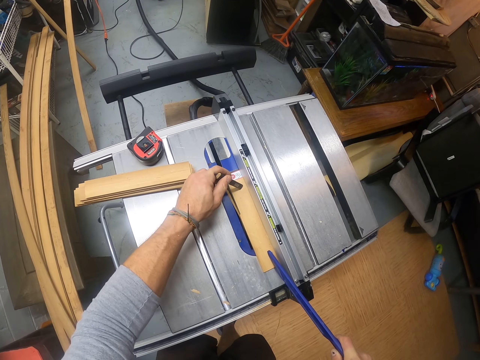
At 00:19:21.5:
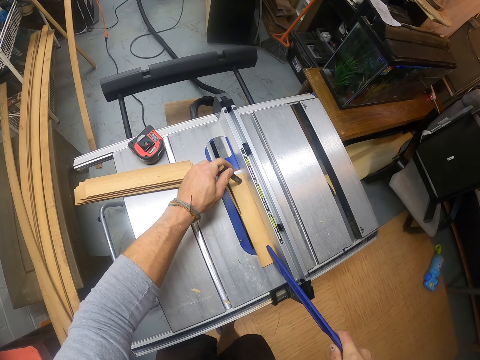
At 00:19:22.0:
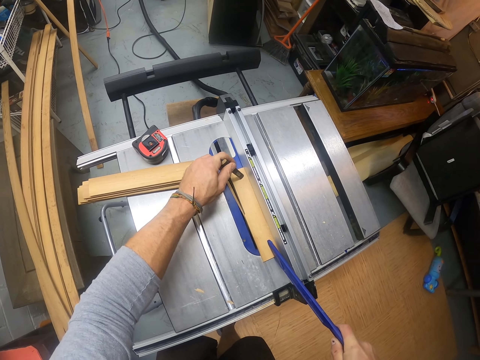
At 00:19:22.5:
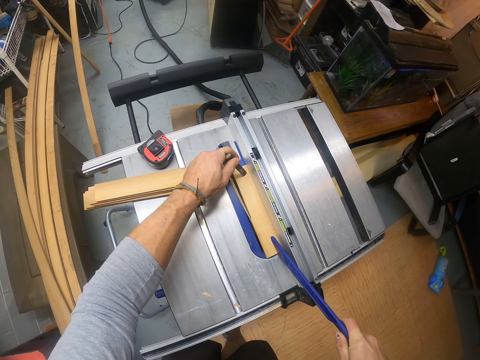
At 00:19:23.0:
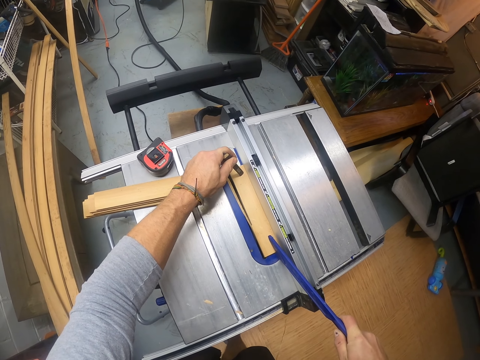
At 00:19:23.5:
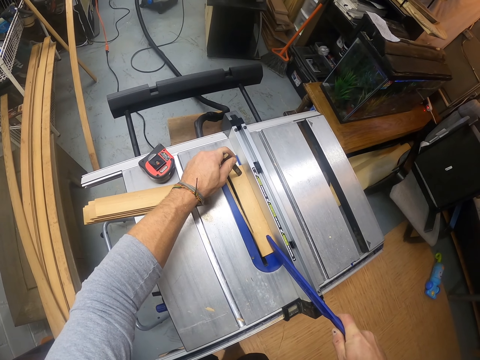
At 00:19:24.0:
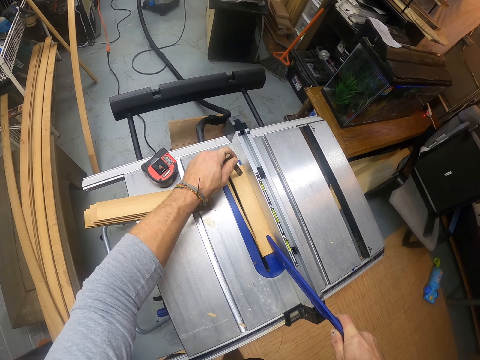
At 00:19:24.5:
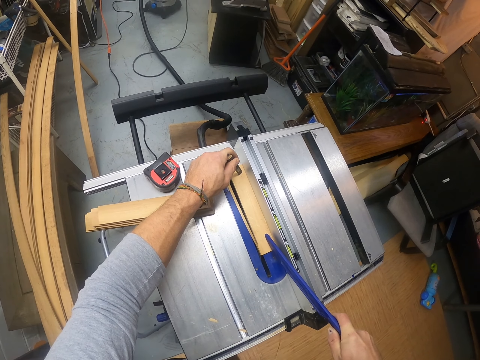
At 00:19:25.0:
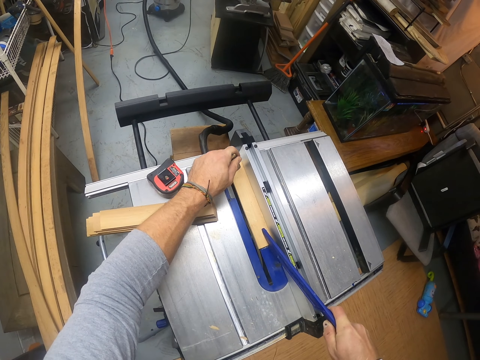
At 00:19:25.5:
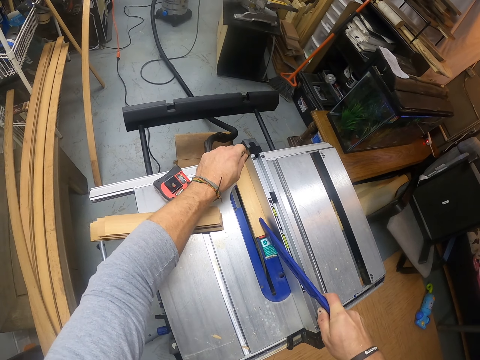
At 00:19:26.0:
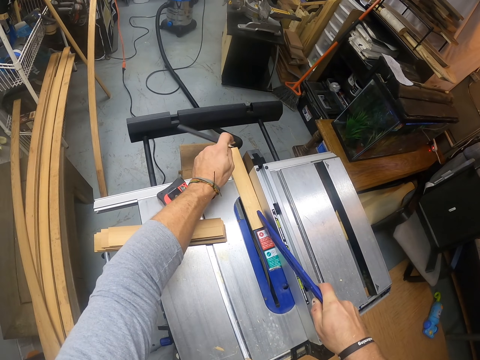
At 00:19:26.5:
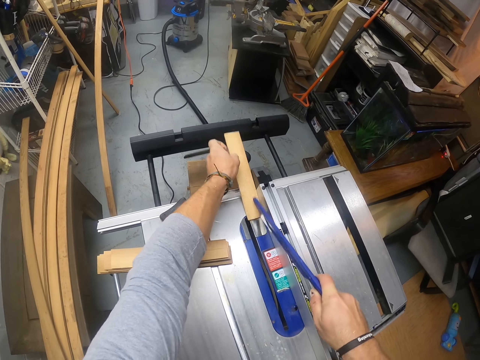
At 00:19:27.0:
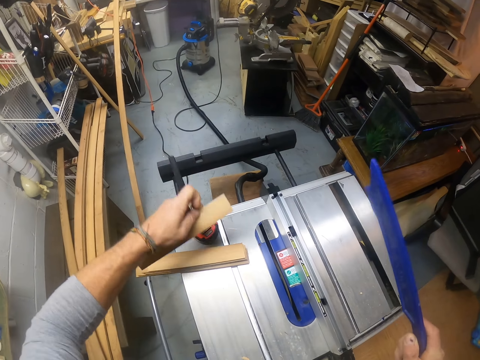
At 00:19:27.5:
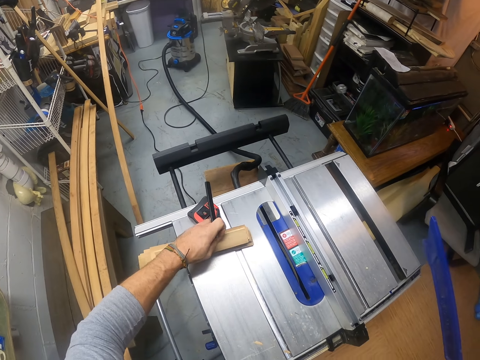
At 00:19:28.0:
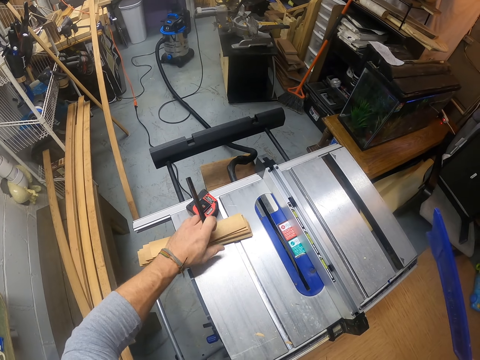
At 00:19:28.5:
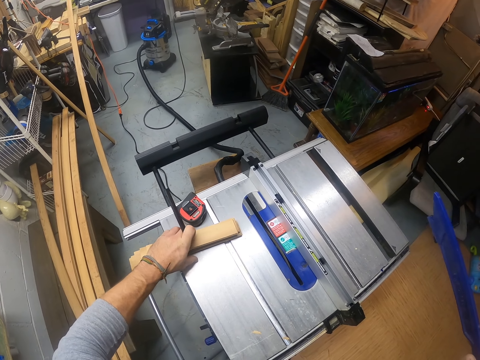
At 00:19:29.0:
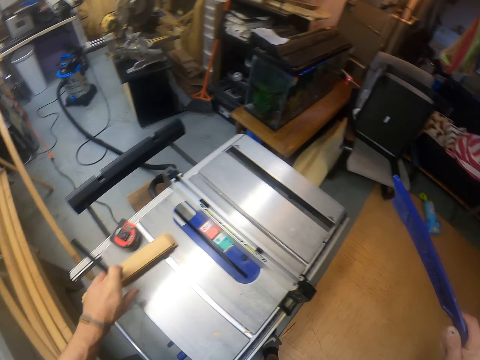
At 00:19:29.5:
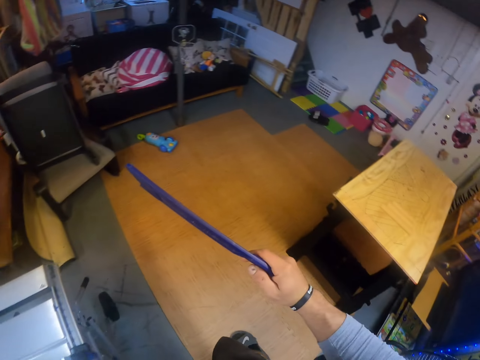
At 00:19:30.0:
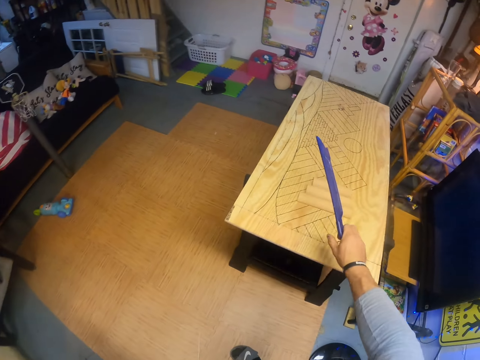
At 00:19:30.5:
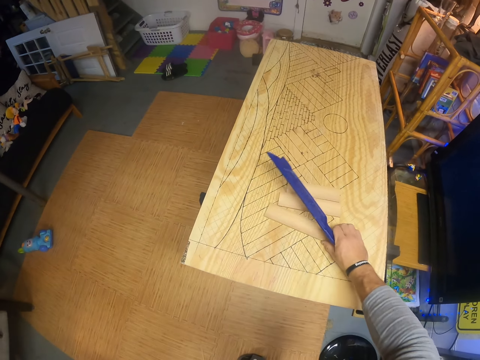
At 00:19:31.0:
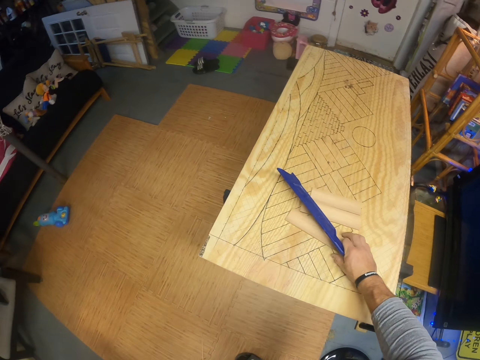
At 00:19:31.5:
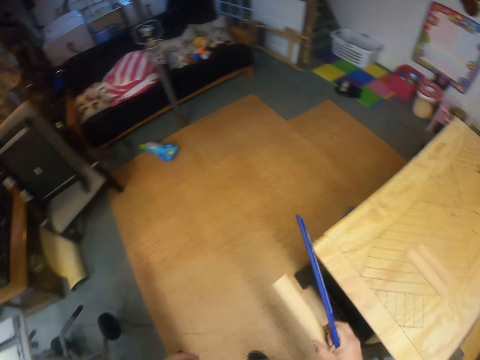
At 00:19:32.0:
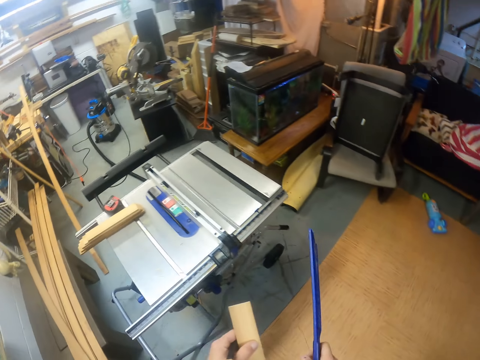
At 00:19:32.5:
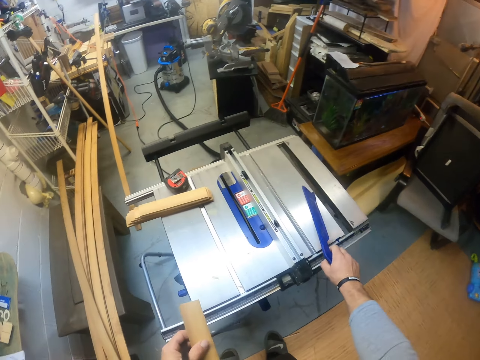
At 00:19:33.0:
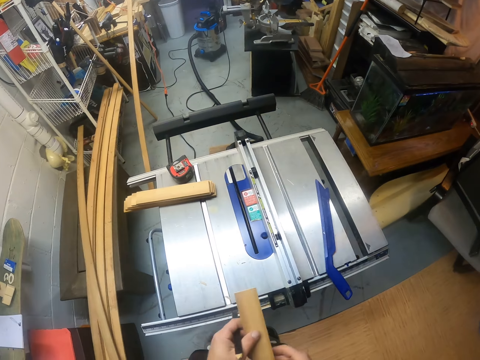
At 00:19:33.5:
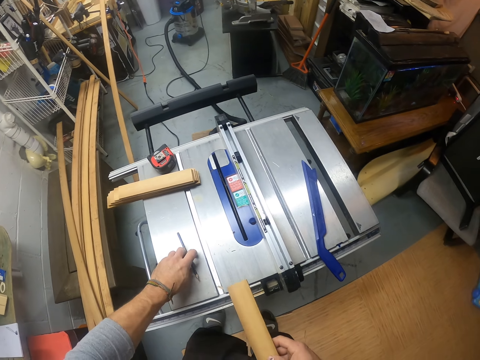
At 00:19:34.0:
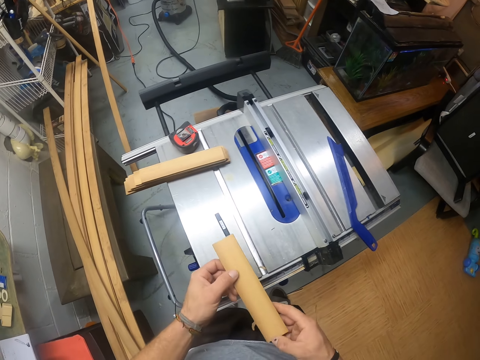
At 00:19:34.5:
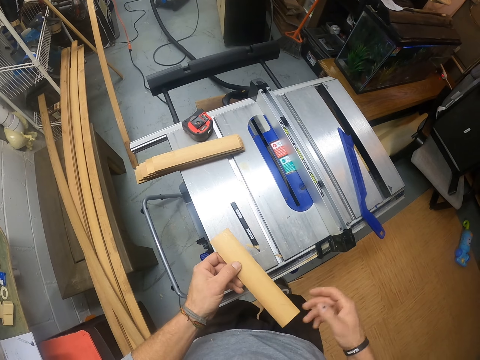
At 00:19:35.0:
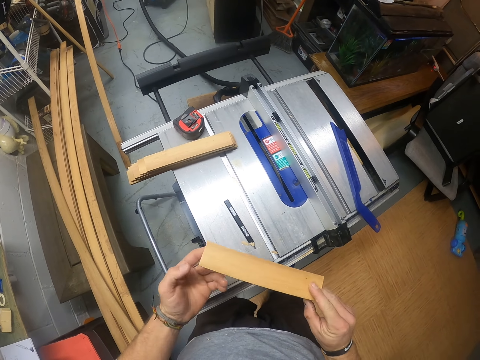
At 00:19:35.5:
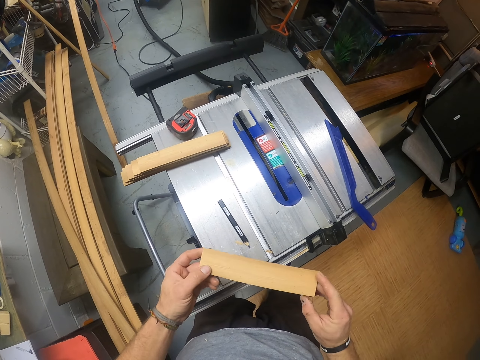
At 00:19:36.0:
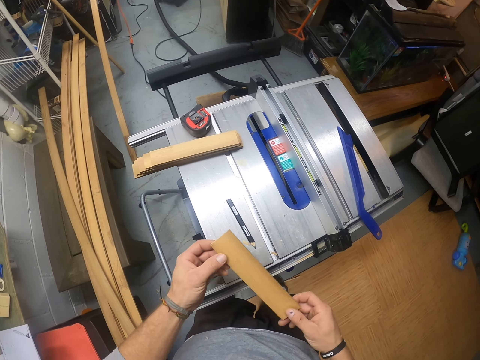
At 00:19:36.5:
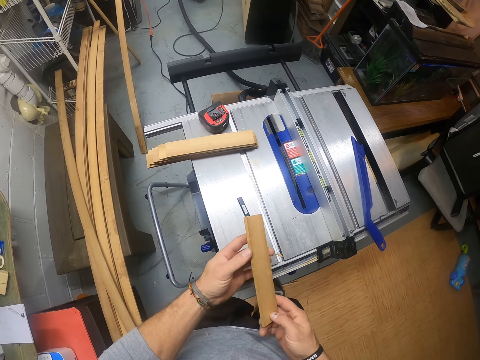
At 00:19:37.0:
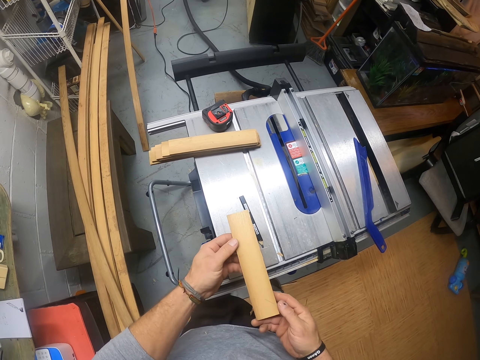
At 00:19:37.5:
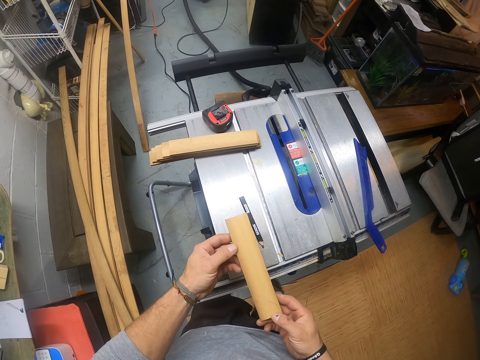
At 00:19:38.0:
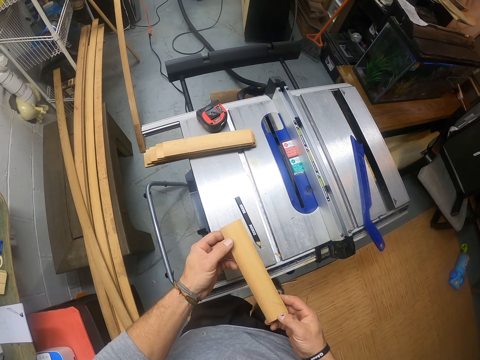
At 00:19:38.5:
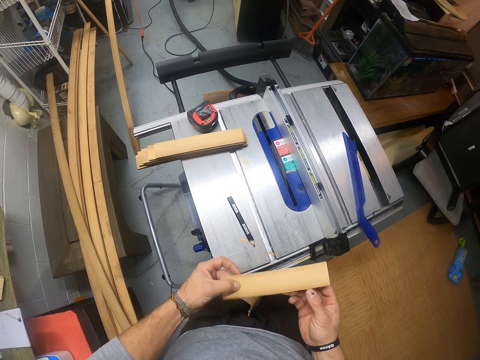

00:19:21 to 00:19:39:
The camera wearer presses the piece of wood with the mark pen. He places the pen on the piece of wood on the wood cutting machine with his left hand. He pushes the piece of wood with a push stick. He picks the piece of wood from the wood cutting machine with his left hand. He drops the piece of wood on a pile of wood on the wood cutting machine with his left hand. He walks towards the table. He picks a piece of wood from the table with his left hand. He holds the piece of wood with both hands. He passes the piece of wood to the left hand. He walks towards the table saw. He drops the right angle ruler on the wood cutting machine with his right hand. He places the push stick on the table saw. He holds the piece of wood with both hands. He drops the pen on the wood cutting machine with his left hand. He passes the piece of wood to the right hand. He holds the piece of wood with both hands. He flips the piece of wood with both hands.

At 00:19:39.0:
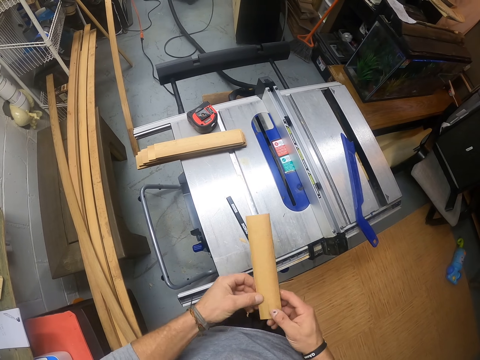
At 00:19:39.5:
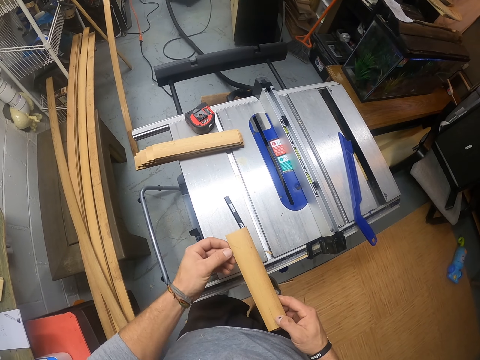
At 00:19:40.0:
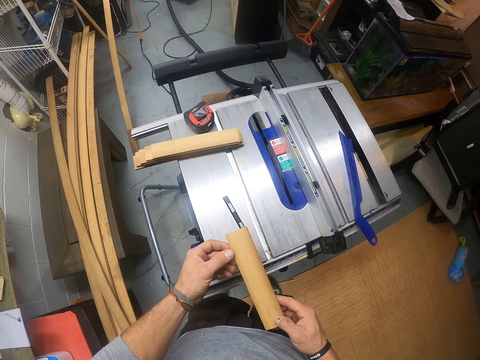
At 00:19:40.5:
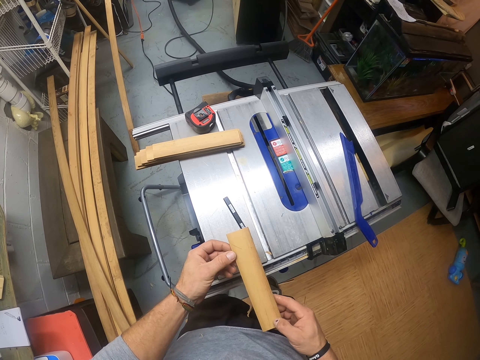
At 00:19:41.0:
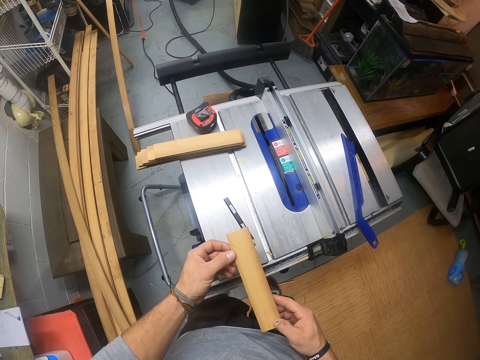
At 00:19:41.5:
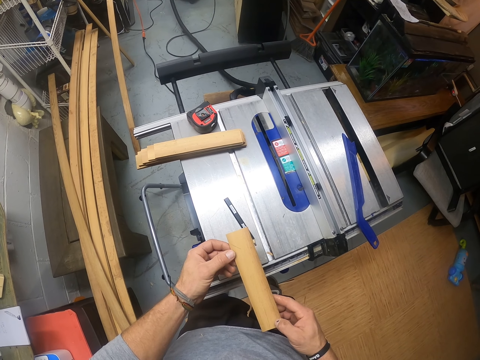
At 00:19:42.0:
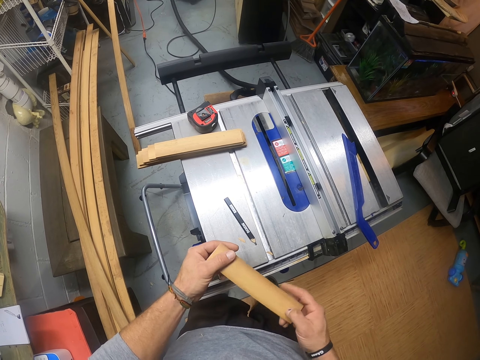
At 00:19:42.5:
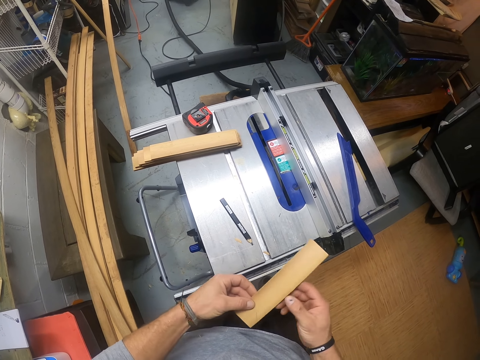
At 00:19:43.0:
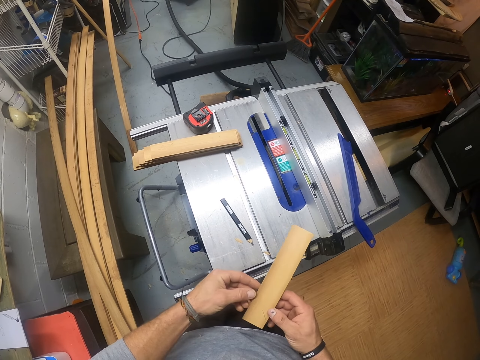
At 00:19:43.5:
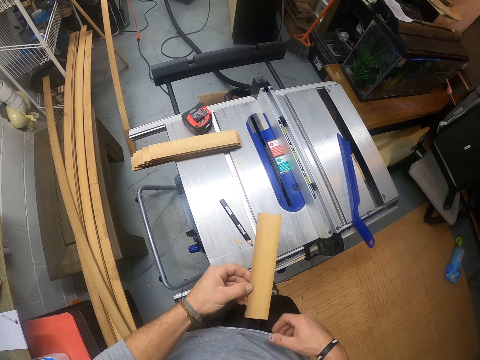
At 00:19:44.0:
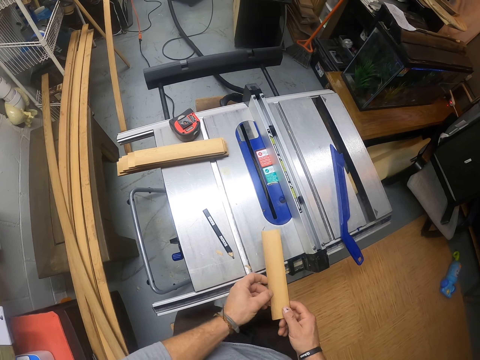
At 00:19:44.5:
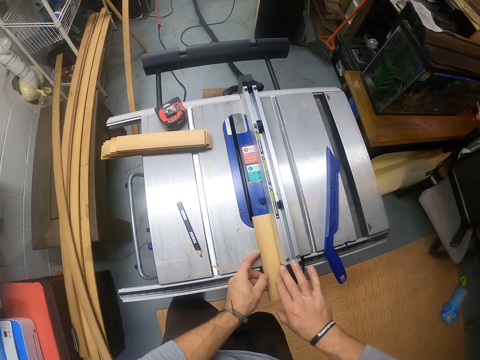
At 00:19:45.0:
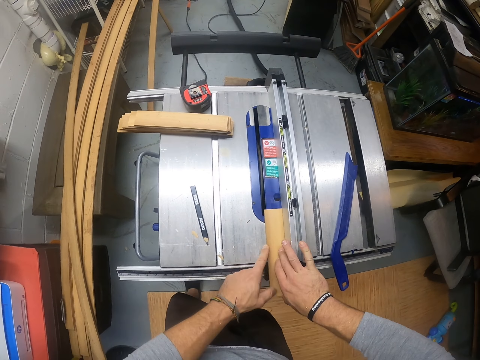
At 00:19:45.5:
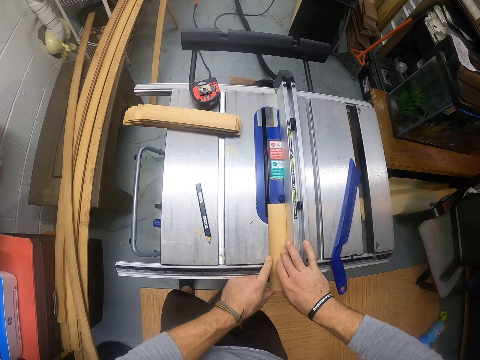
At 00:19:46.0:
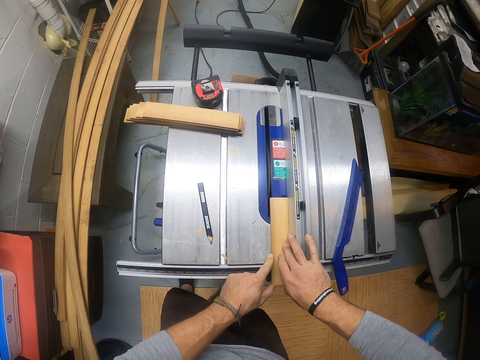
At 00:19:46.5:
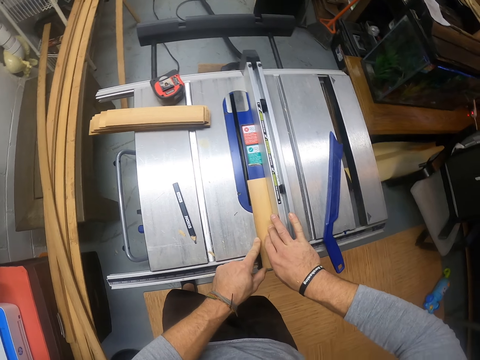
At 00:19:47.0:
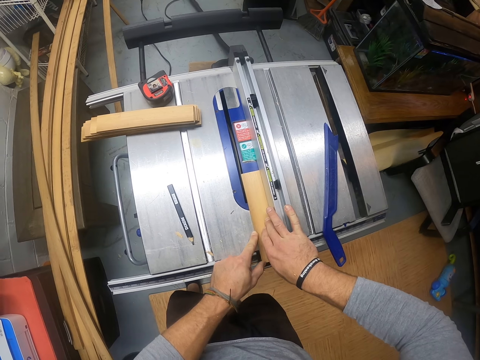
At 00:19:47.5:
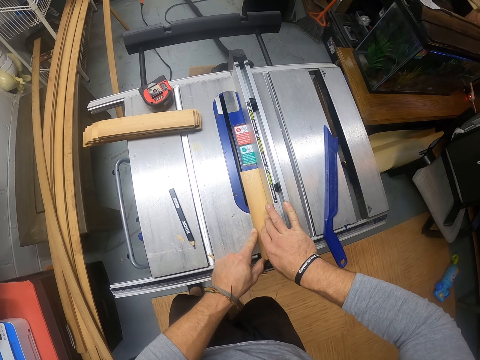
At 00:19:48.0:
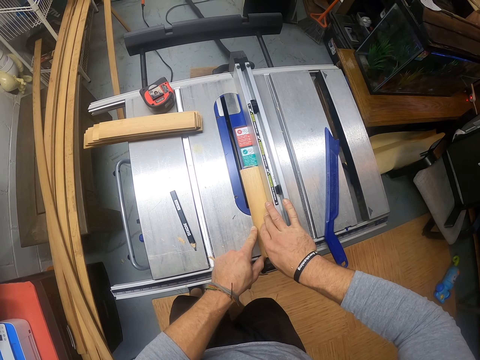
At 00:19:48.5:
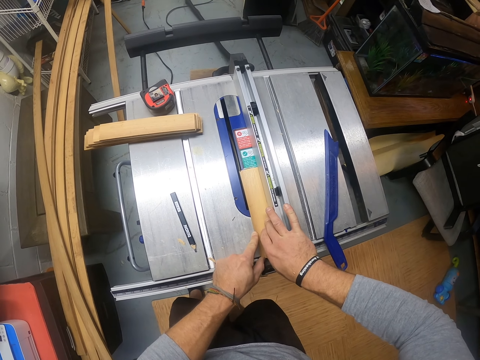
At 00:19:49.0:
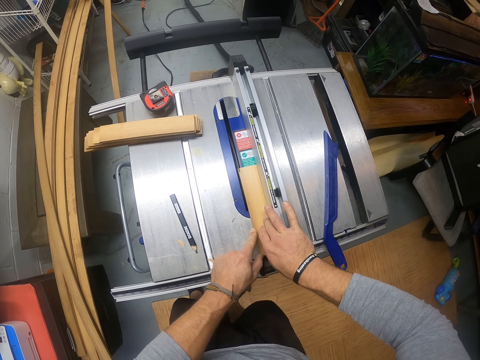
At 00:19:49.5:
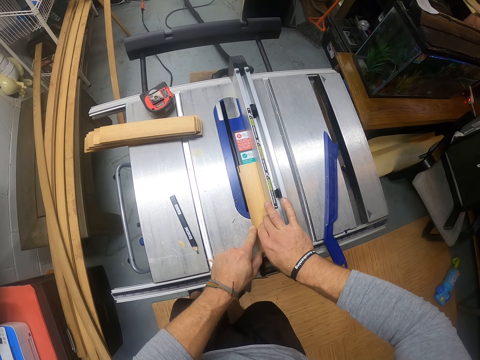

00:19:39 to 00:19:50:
The camera wearer stares at the piece of wood. He turns the piece of wood. He places the piece of wood on the wood cutting machine or table saw with his left hand. He pushes the piece of wood on the table saw.
